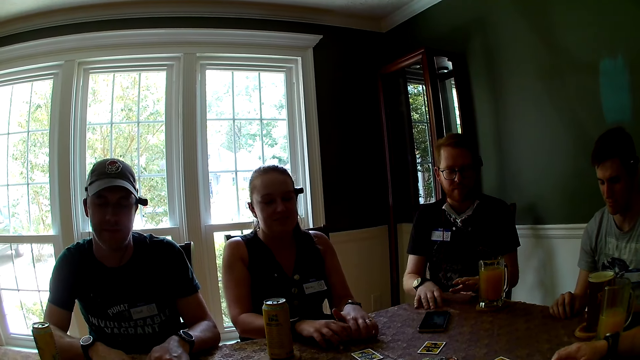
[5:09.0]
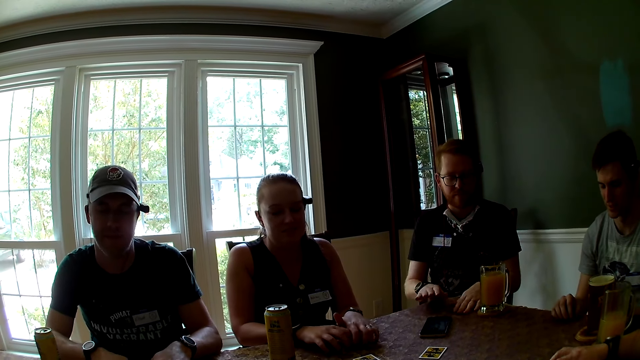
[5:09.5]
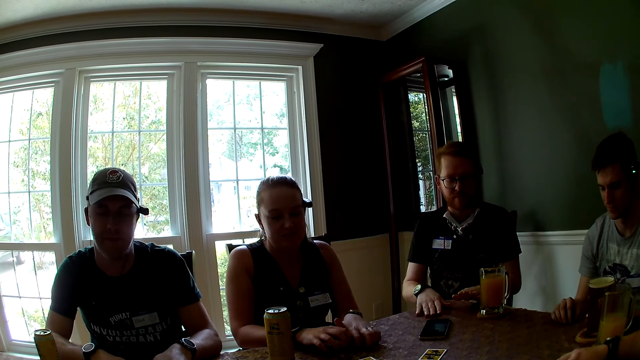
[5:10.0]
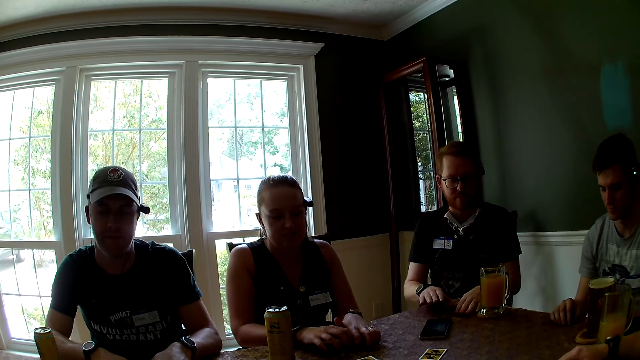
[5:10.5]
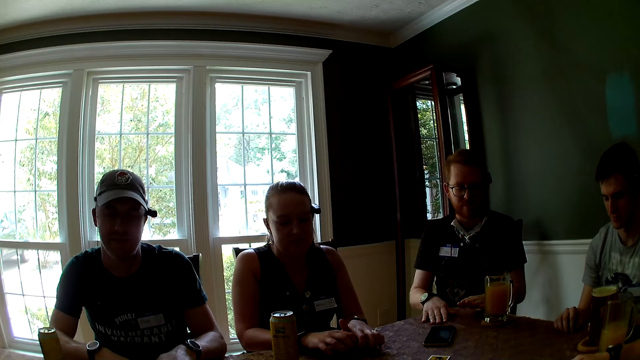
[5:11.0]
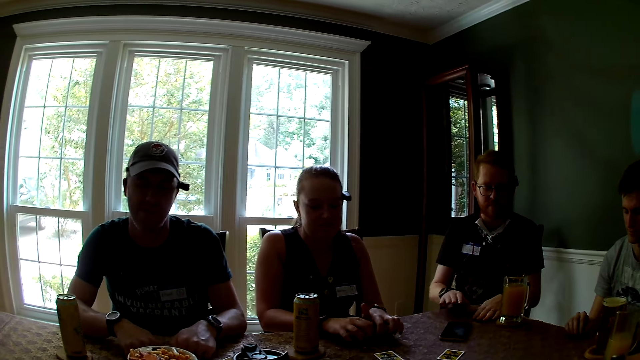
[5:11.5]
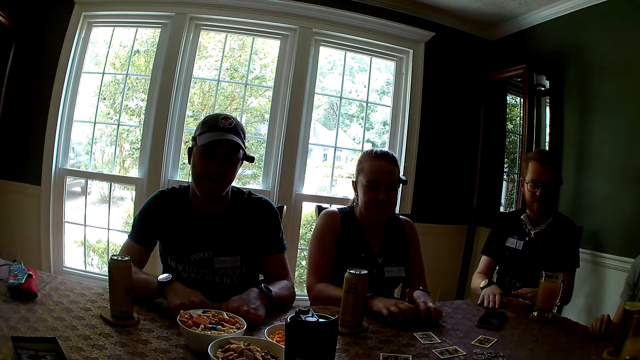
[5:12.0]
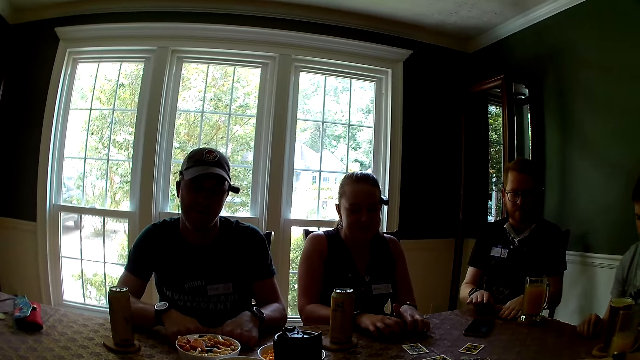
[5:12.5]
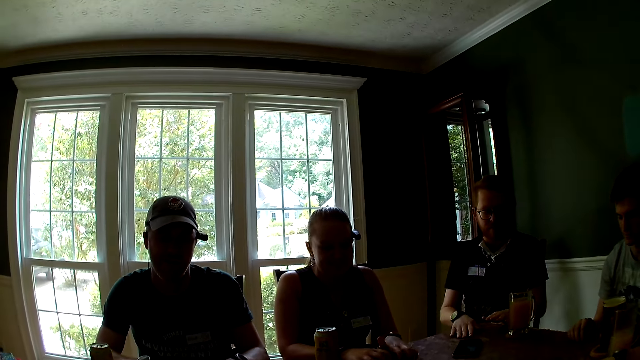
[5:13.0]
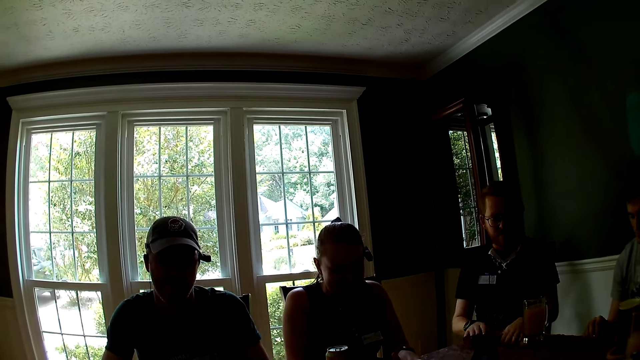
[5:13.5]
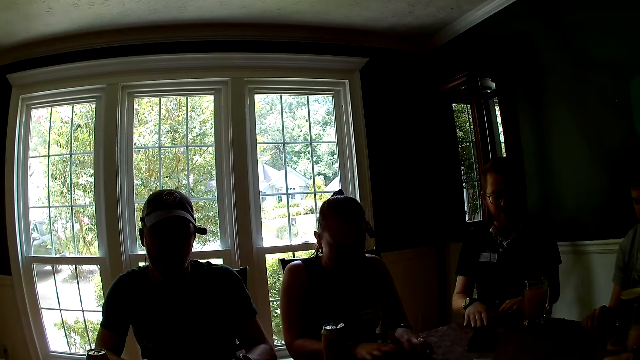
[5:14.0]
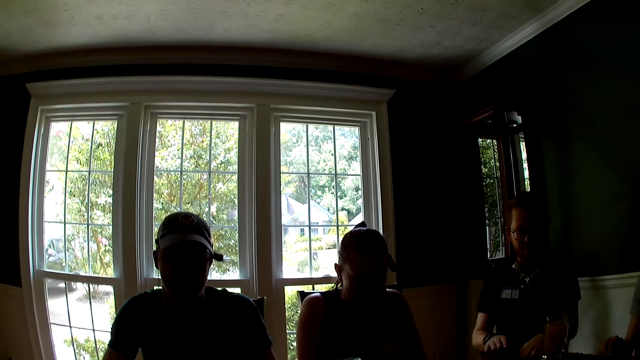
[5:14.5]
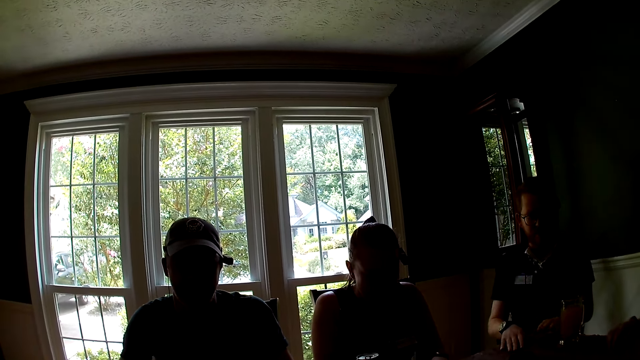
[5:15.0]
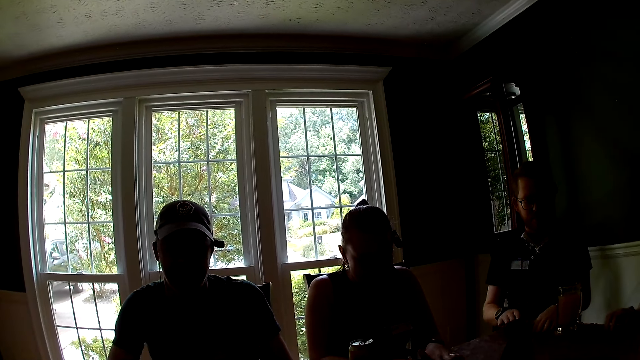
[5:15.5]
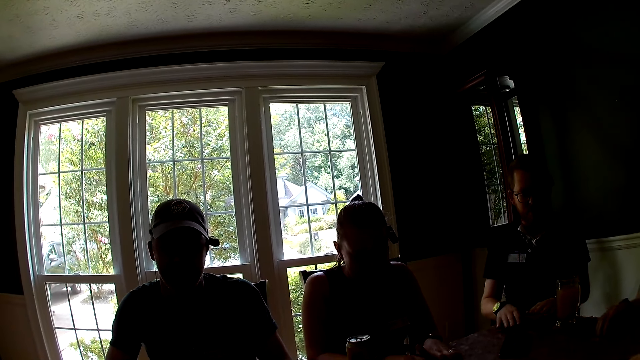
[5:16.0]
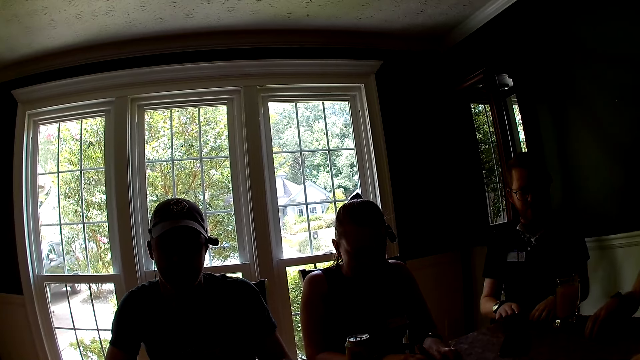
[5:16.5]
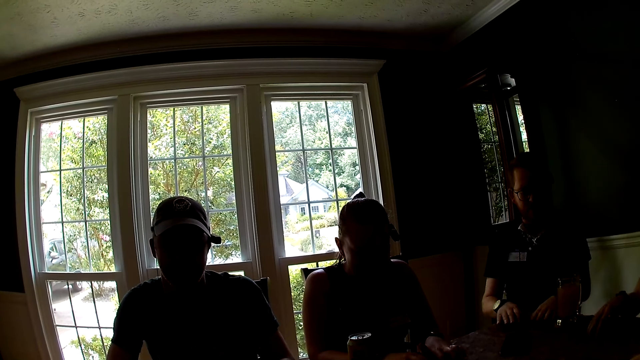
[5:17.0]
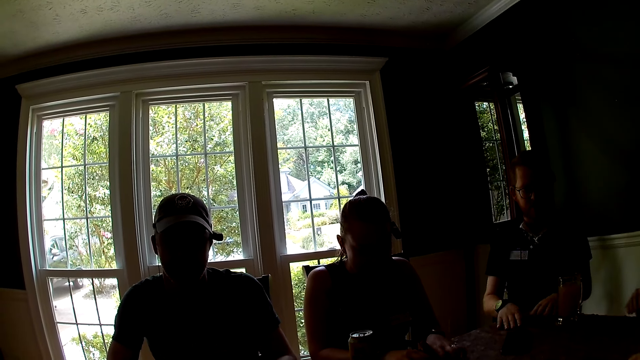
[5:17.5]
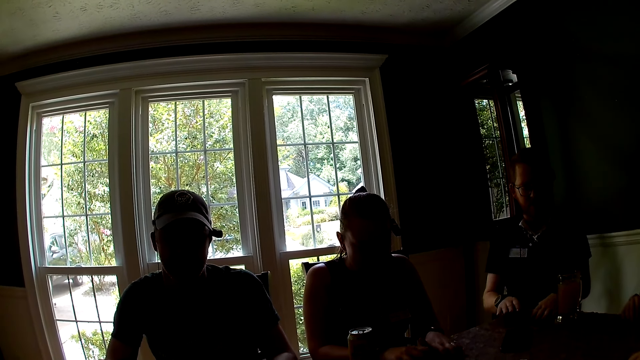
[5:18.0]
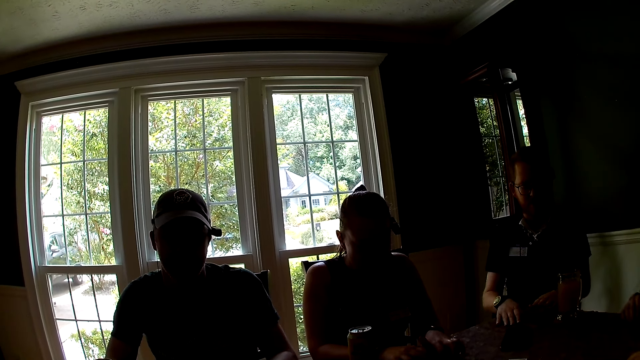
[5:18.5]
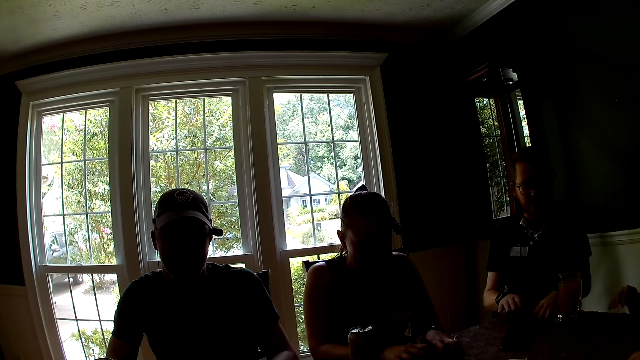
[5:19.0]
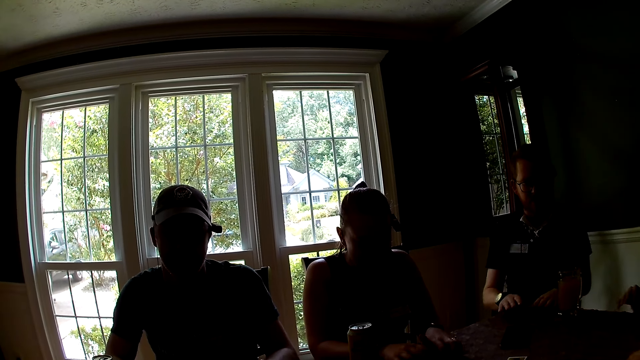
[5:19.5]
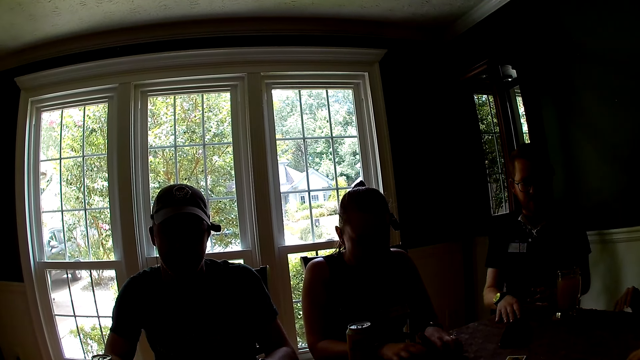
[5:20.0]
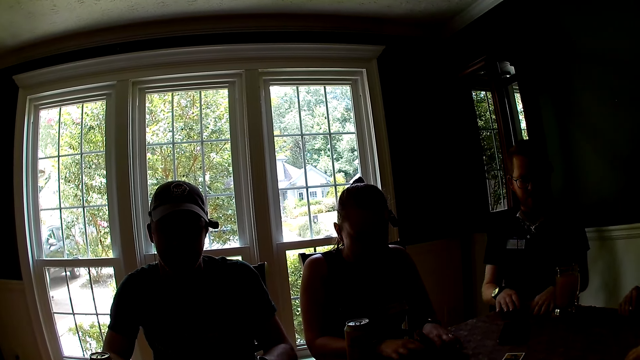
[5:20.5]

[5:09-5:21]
The camera wearer looks around the room. A lady taps on the table. A man taps on the table.

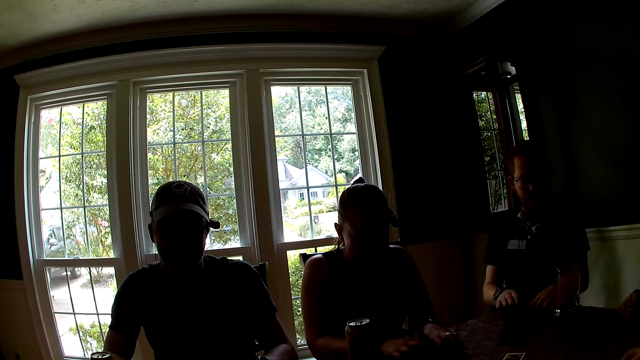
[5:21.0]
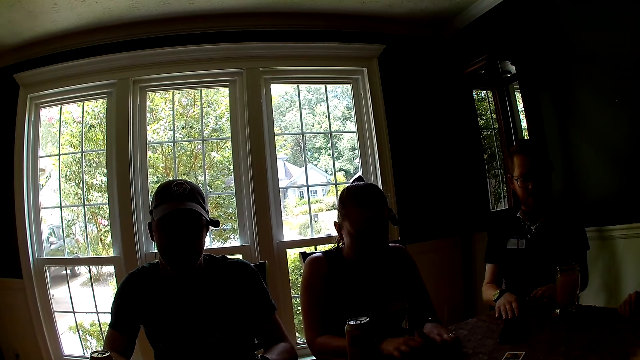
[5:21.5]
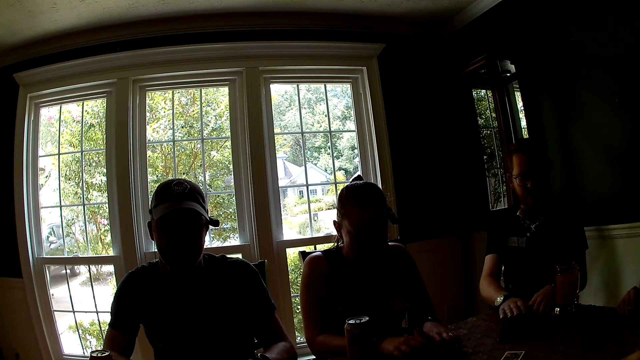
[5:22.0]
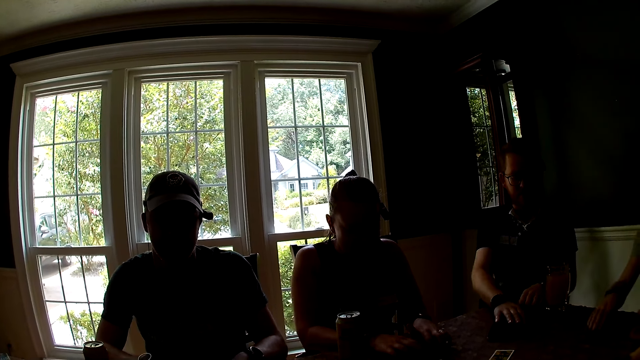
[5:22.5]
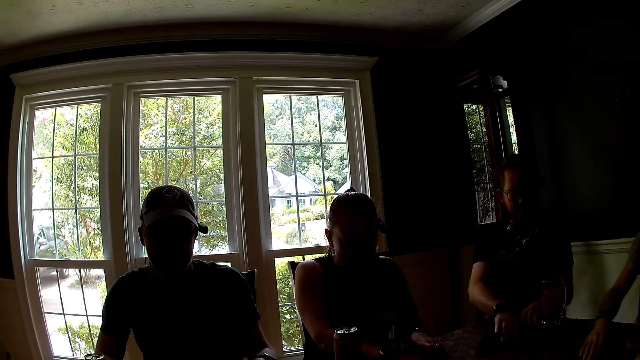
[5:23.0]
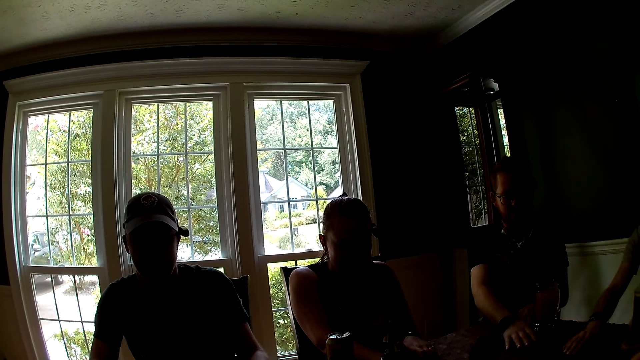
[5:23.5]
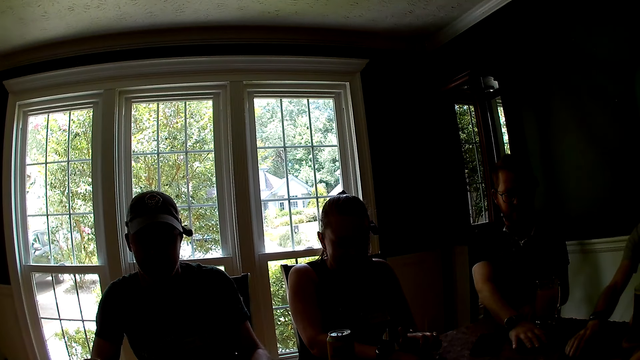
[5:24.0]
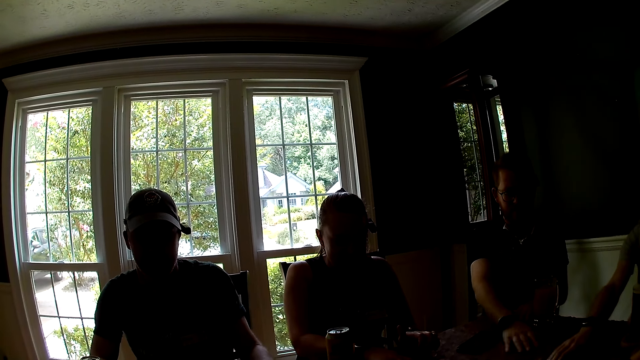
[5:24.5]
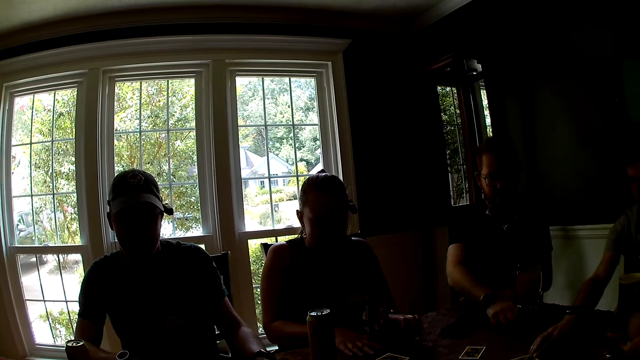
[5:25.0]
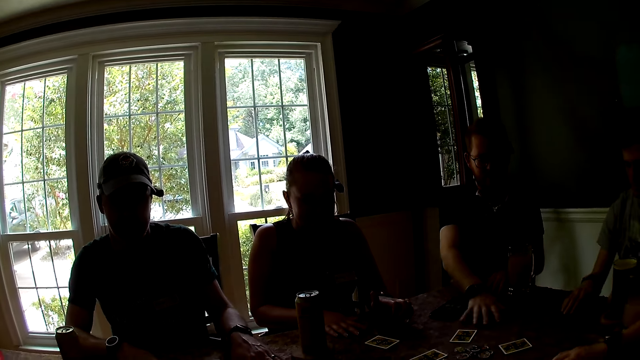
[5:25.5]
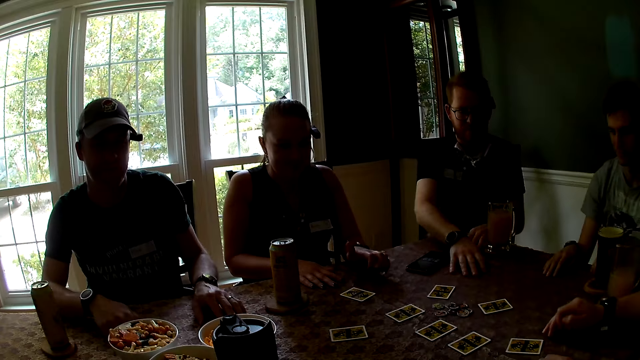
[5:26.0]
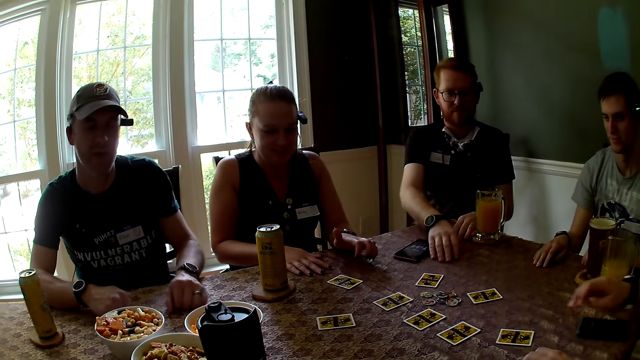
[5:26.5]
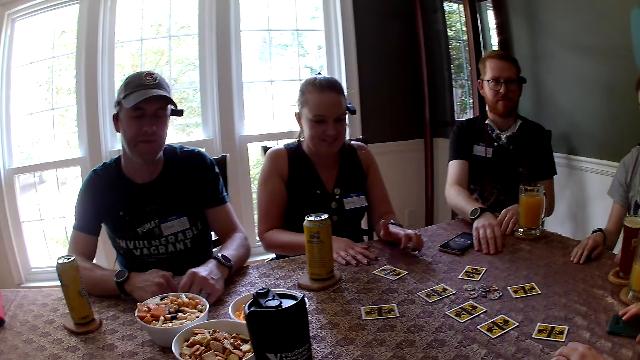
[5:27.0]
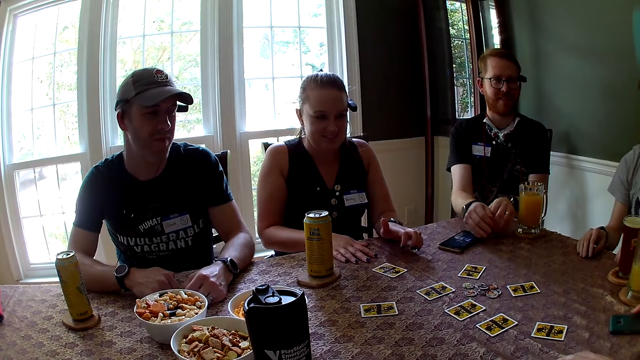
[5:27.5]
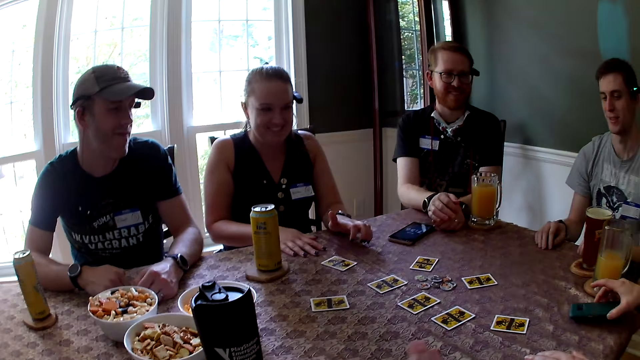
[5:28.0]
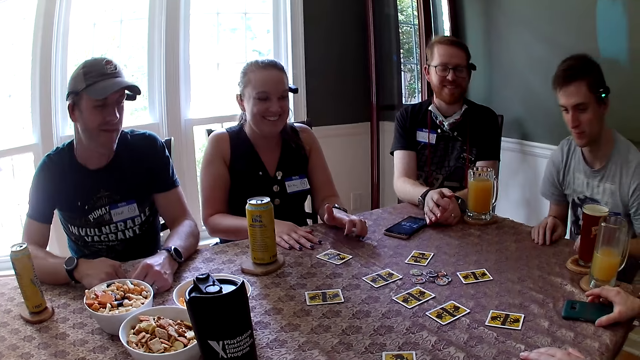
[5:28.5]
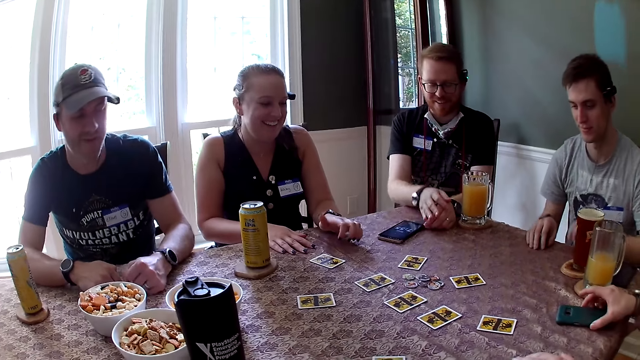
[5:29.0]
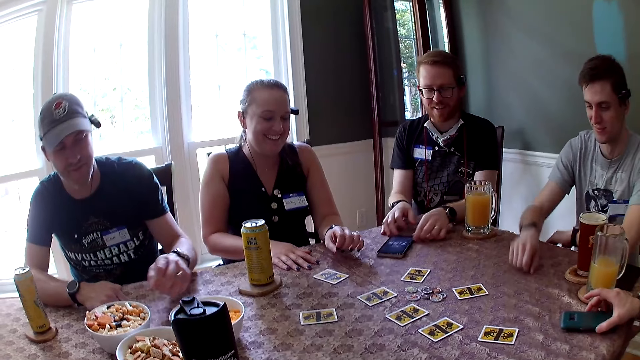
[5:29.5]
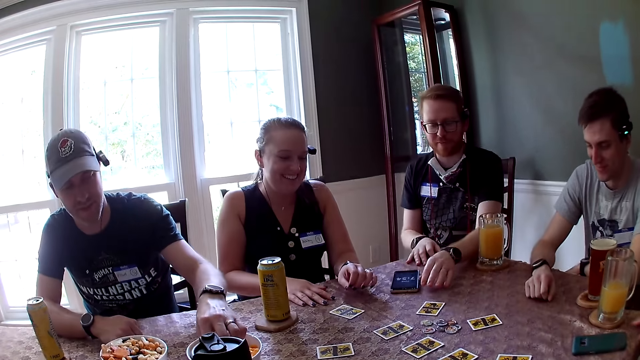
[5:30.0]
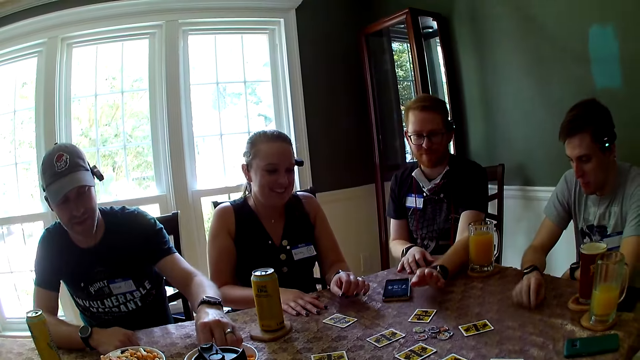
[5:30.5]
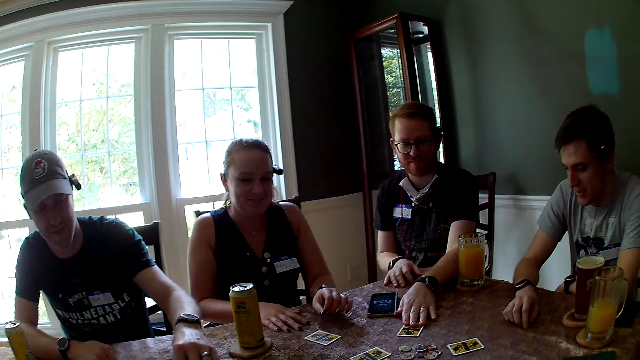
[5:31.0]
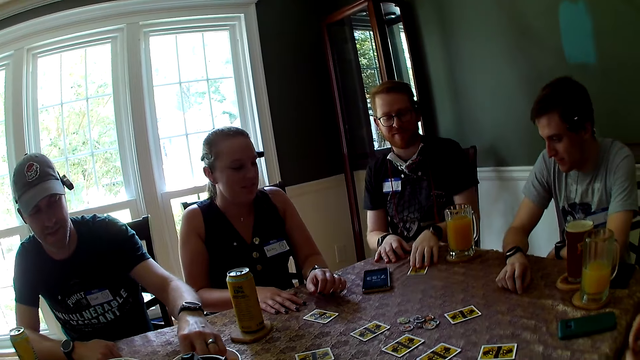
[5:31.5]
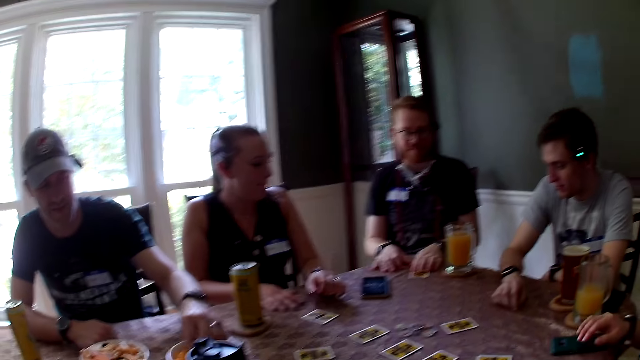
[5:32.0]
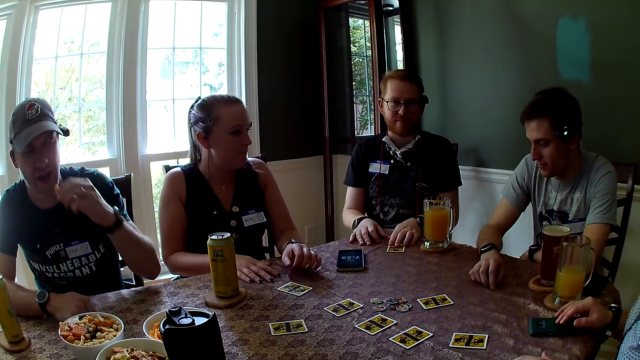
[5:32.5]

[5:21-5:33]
A man moves a card on the table with his right hand. Another man moves a card on the table with his right hand. A woman adjusts a phone on the table with her right hand. The second man adjusts a phone on the table with his left hand. A third man picks cheese puffs from a bowl on the table with his left hand. The second man adjusts the card on the table with his right hand. A man picks the card. The camera wearer interacts with the second man. Another woman interacts with the second man. The third man eats the cheese puff in his left hand.
